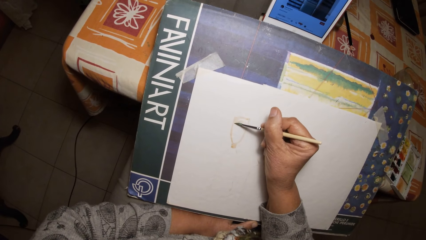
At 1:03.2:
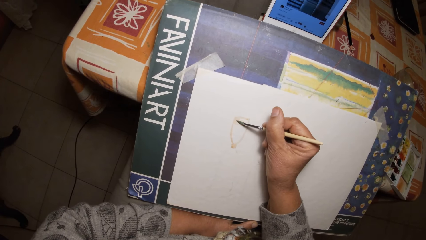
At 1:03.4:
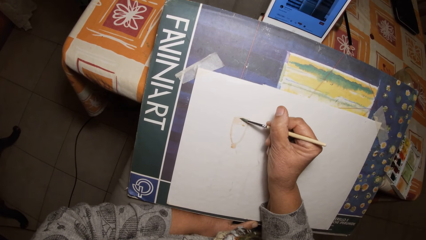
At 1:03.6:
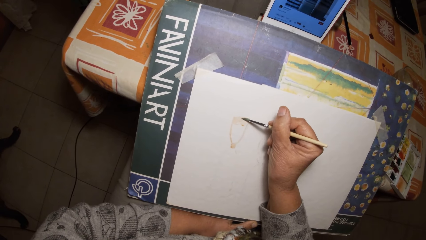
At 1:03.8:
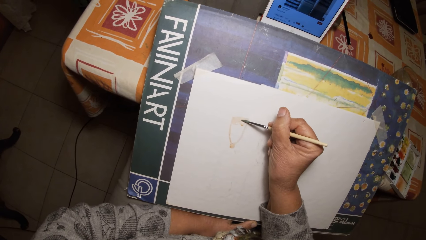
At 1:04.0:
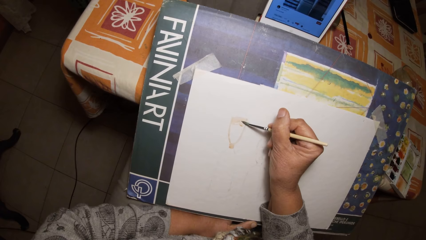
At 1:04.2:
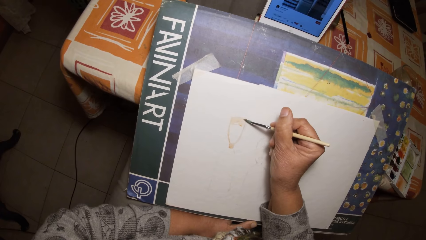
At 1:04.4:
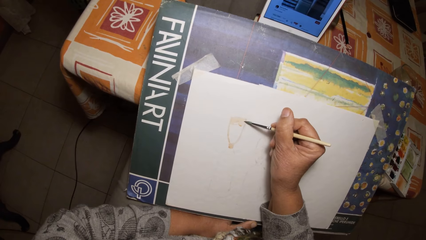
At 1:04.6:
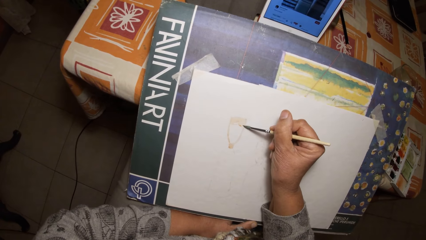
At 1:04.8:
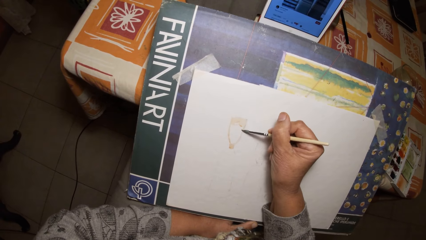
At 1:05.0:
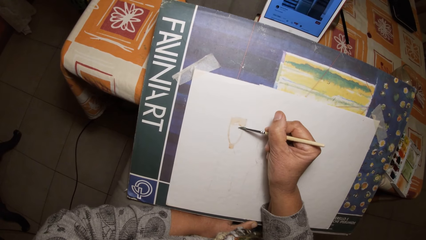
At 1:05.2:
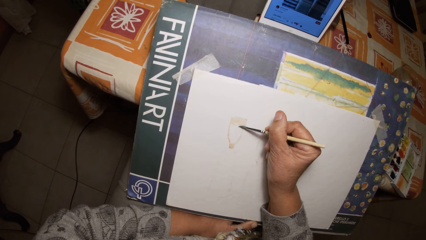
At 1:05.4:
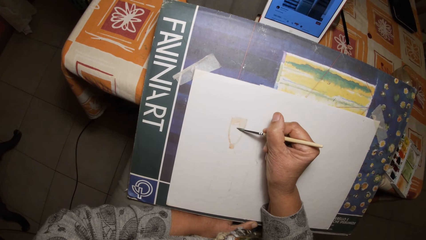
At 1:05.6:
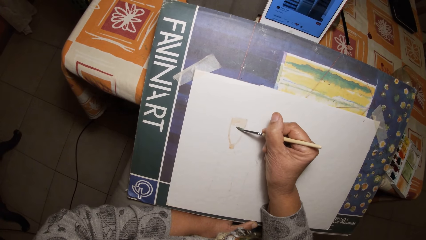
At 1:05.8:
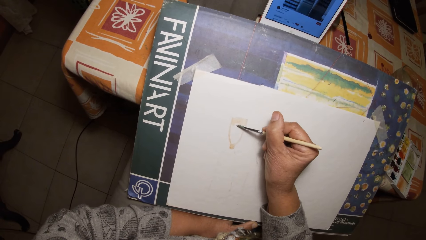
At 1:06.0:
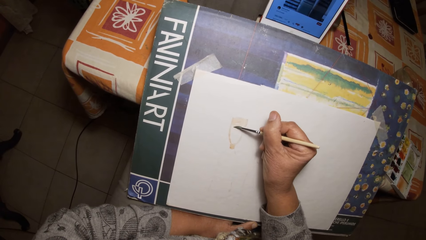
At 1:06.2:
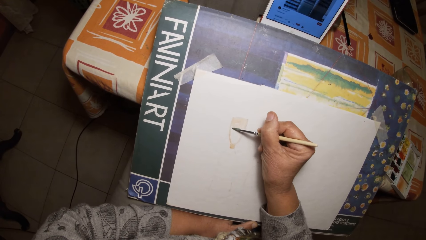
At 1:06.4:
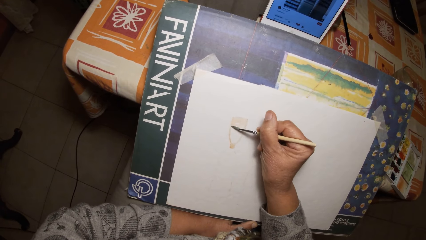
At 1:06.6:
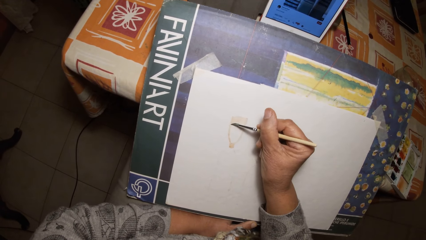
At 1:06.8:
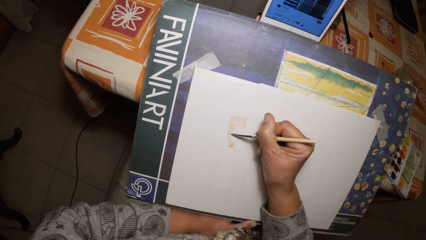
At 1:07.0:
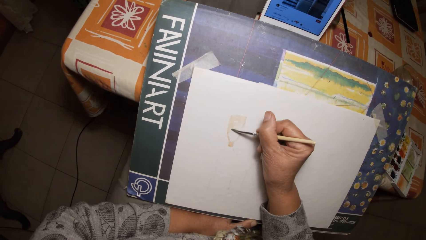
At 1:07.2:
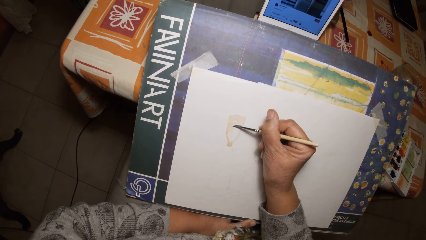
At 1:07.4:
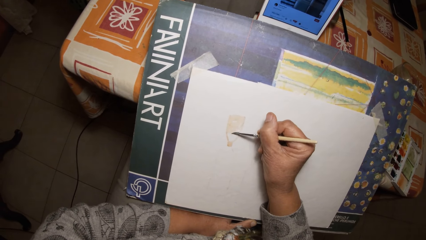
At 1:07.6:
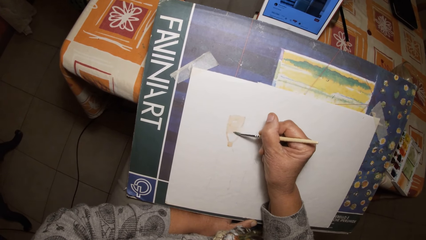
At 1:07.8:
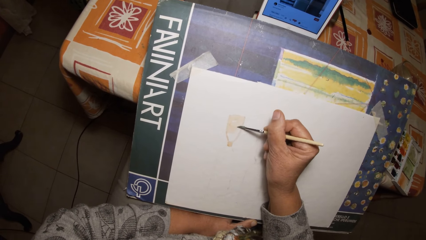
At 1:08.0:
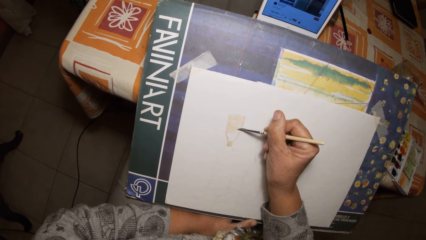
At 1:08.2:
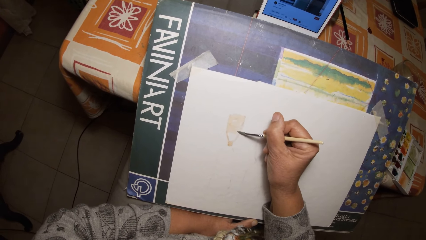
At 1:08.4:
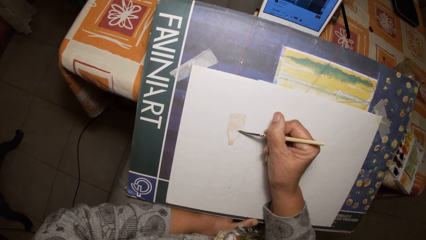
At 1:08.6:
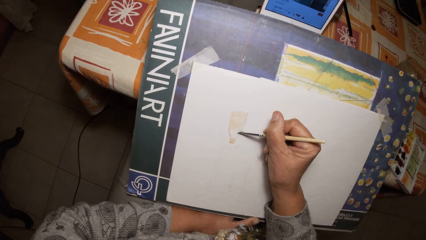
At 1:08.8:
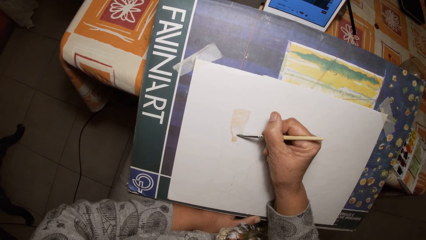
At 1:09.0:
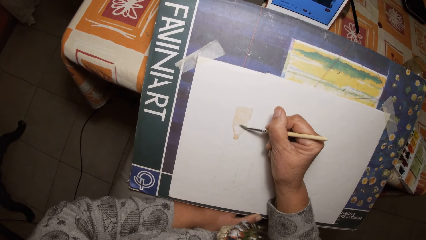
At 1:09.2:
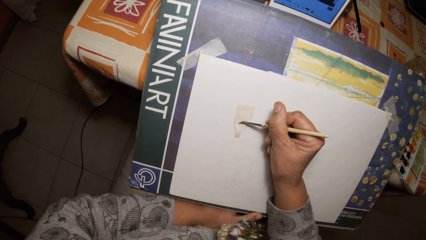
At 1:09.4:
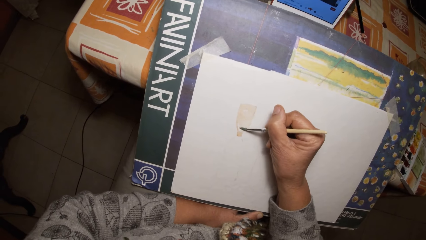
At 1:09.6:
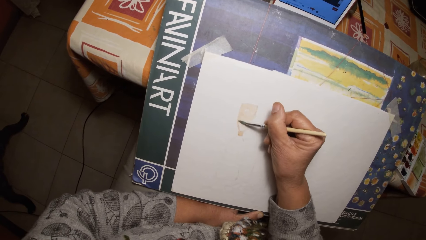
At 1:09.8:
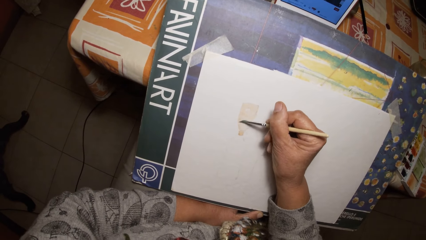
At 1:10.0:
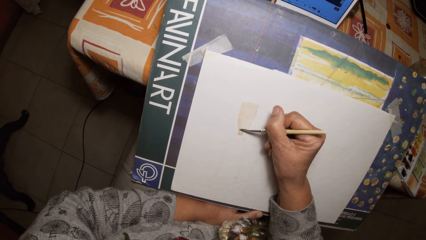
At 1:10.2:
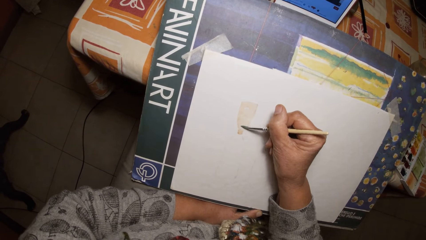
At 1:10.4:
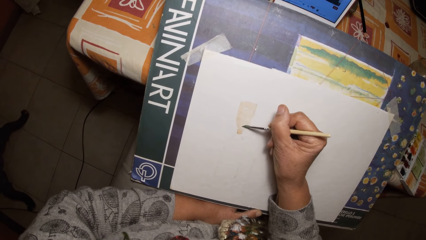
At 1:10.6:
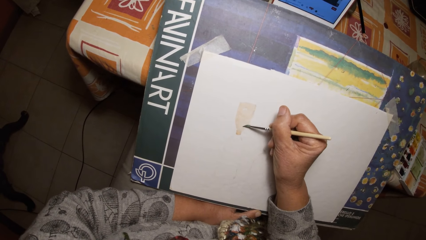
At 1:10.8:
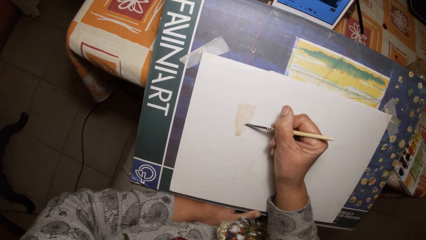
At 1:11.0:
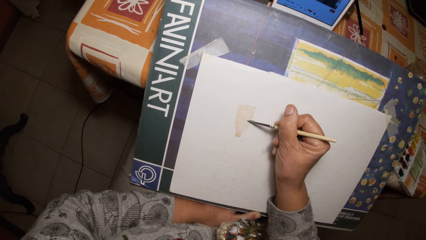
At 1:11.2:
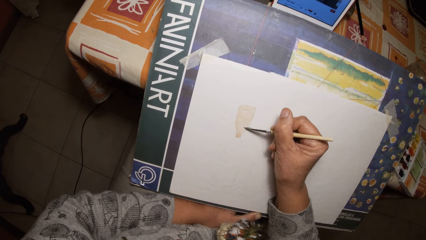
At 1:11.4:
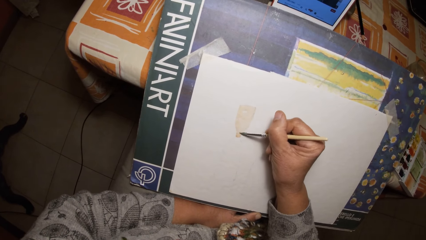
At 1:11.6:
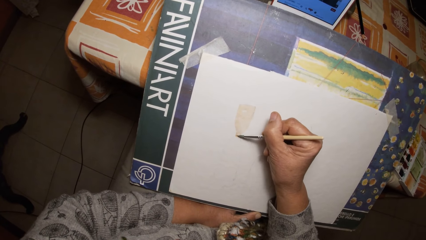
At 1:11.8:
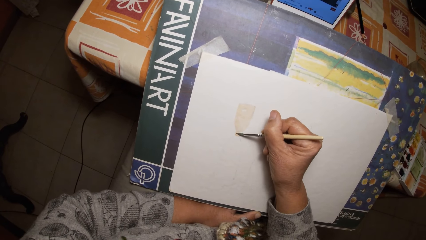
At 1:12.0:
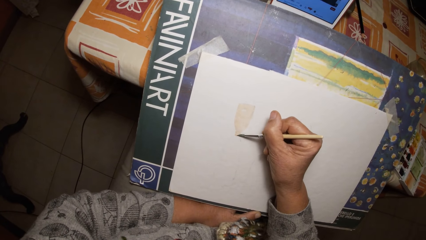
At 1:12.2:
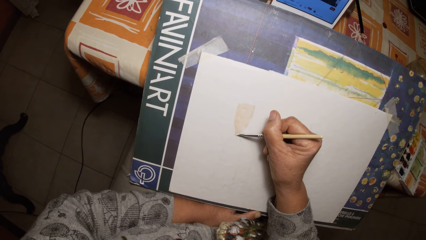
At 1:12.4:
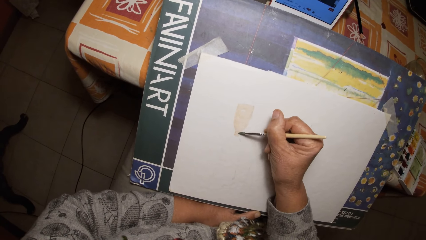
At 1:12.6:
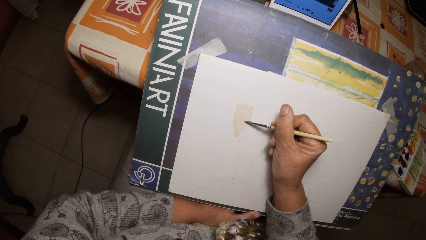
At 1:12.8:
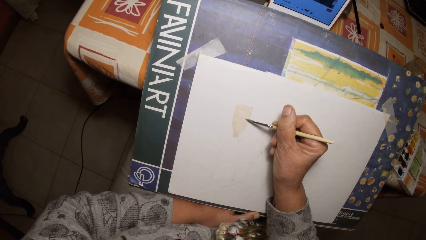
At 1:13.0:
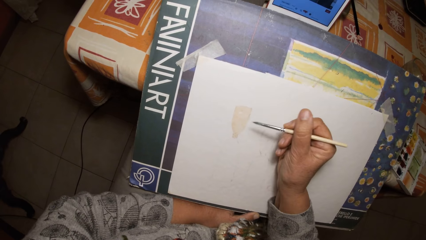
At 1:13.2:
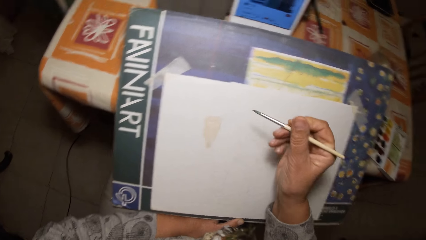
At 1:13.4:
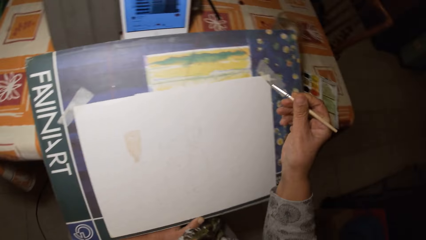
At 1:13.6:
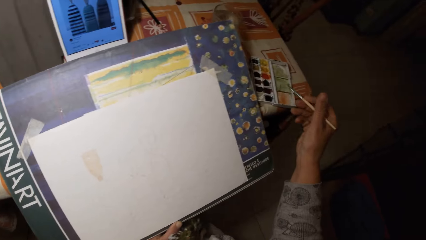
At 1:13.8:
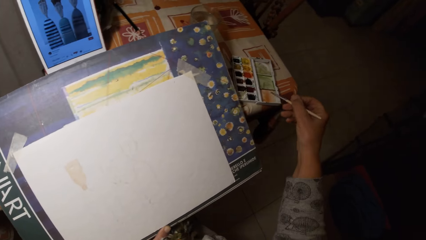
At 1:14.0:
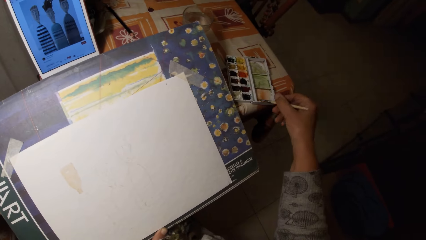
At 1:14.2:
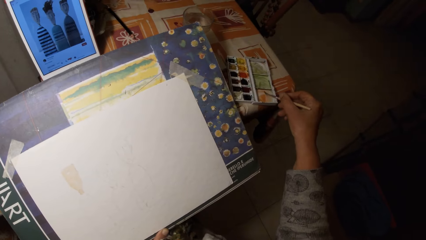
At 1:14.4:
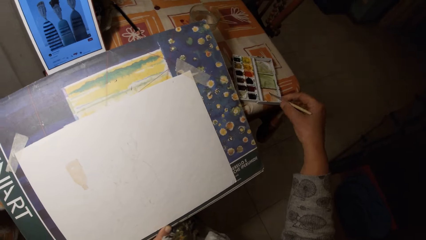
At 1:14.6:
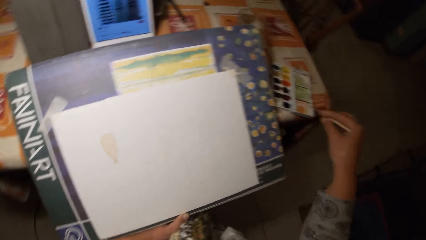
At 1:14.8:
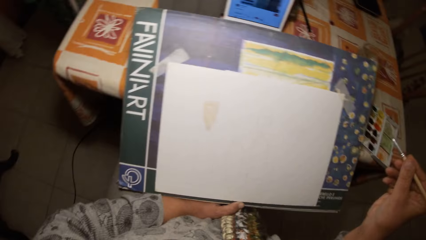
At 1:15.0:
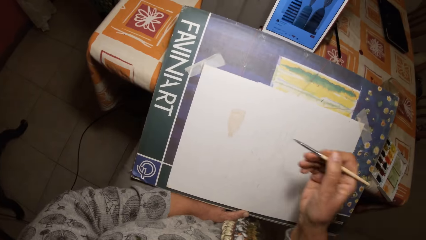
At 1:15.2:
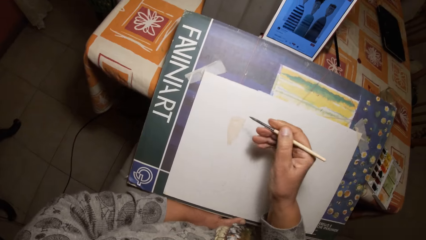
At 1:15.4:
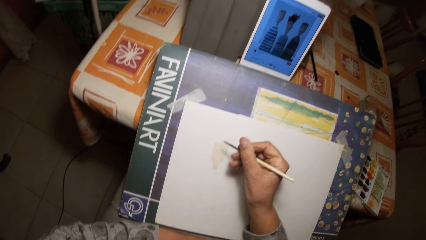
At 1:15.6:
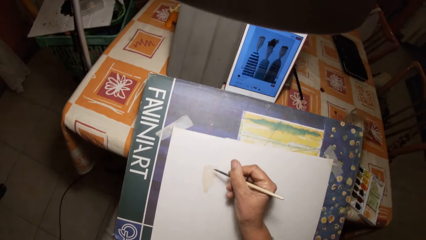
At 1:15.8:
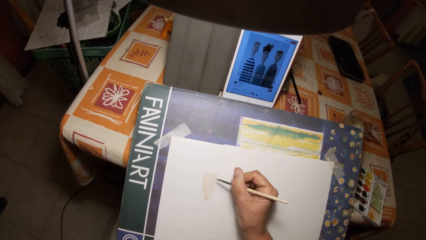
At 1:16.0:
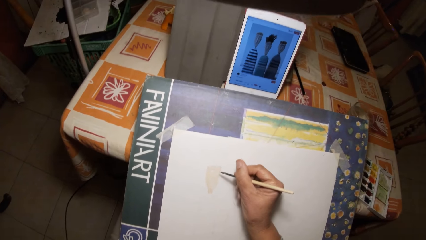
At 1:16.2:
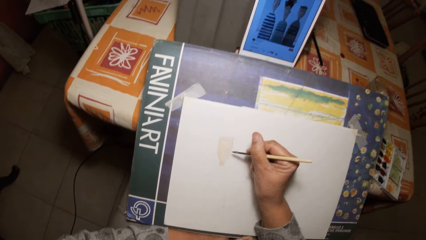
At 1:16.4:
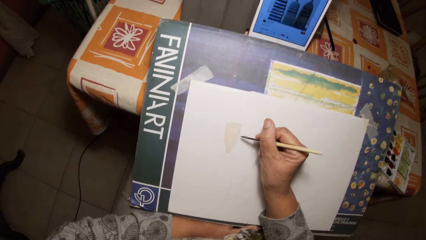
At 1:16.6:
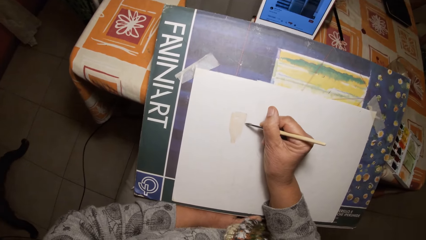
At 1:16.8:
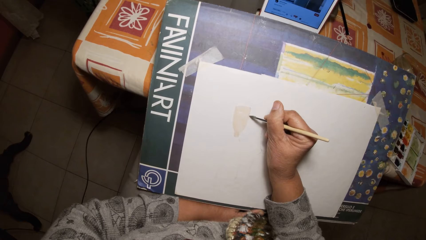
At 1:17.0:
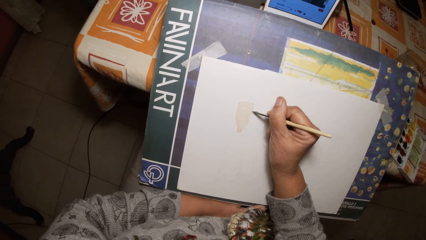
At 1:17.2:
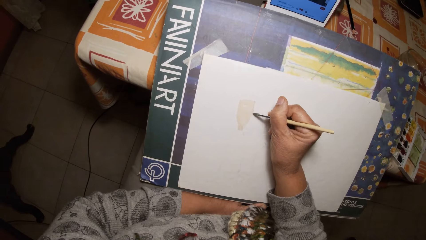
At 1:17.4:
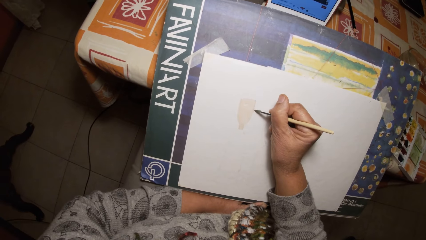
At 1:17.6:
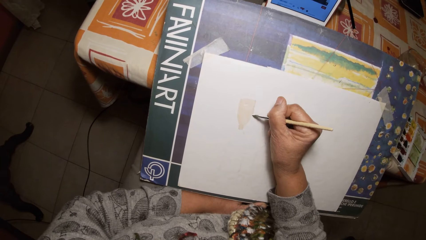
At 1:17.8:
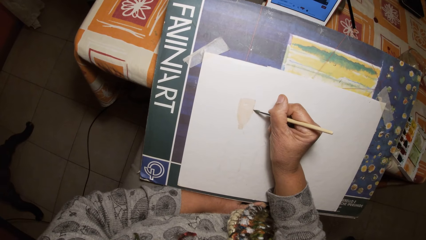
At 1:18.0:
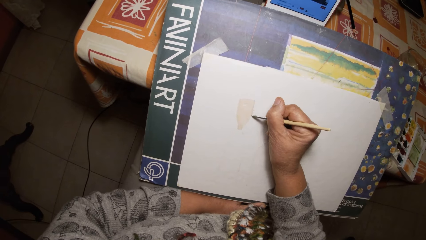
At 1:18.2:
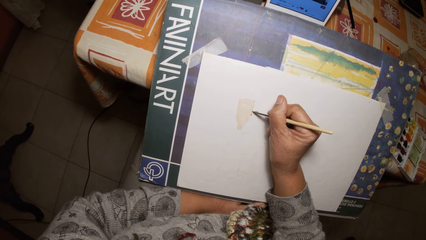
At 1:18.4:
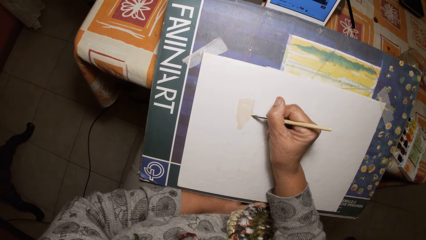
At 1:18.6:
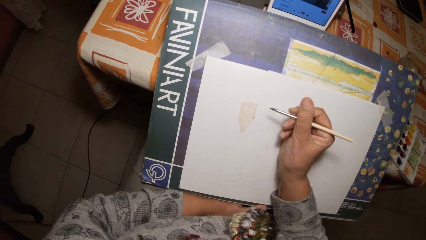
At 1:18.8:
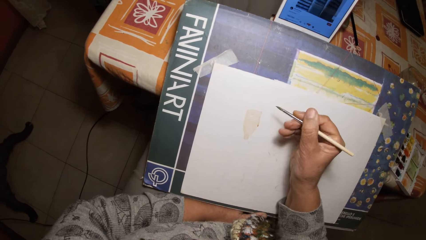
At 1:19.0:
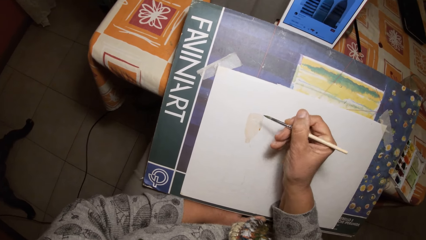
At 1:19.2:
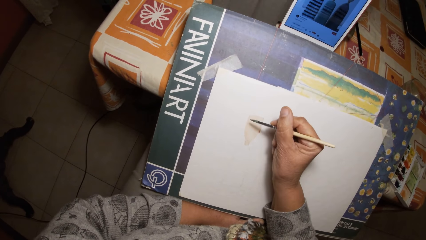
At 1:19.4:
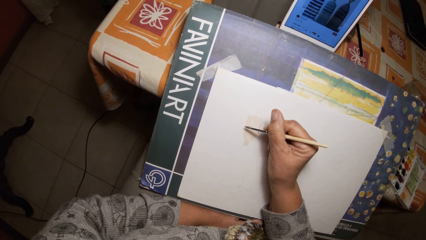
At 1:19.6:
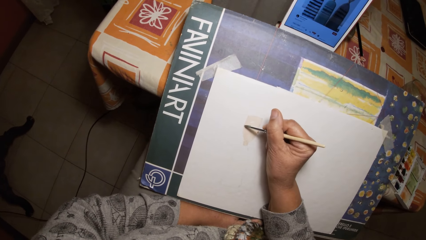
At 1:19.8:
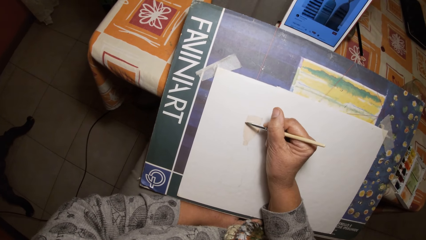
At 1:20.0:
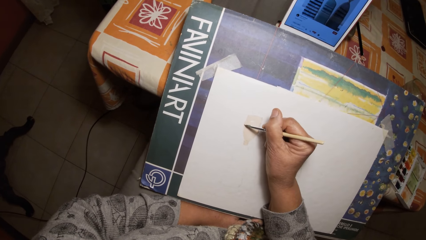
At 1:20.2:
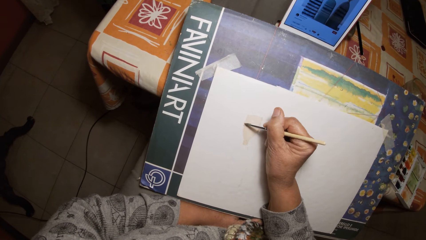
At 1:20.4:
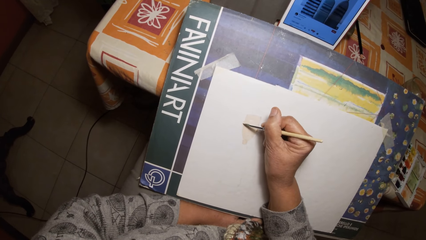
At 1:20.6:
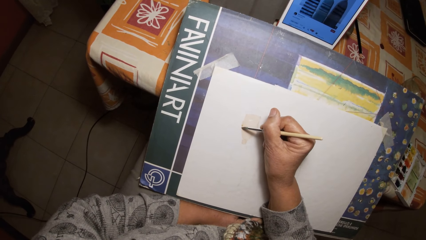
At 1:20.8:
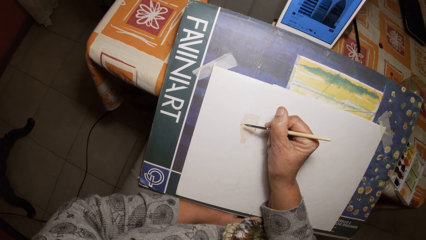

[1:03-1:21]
The camera wearer stirs the brush in the watercolor pan. They take paint from the watercolor set with the paintbrush. They look at the picture in the iPad. They paint on the paper with the paintbrush.
